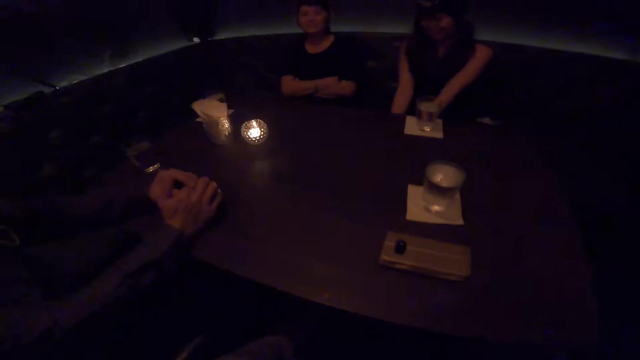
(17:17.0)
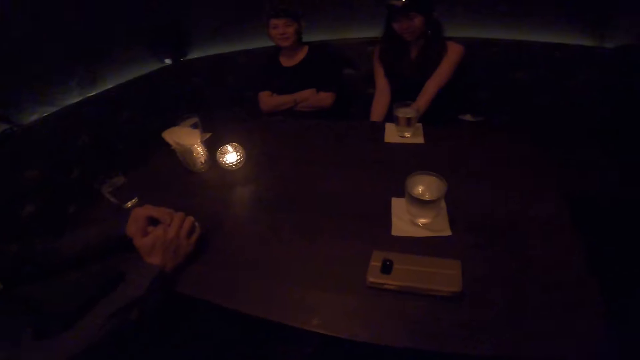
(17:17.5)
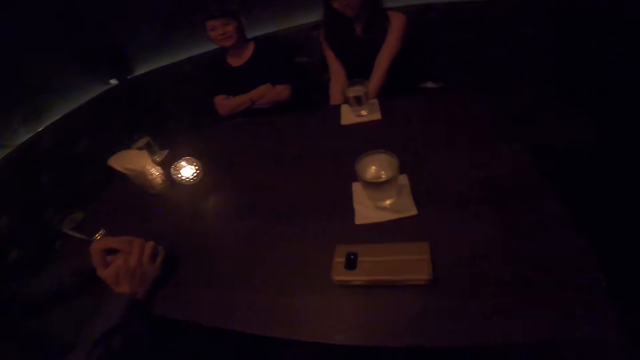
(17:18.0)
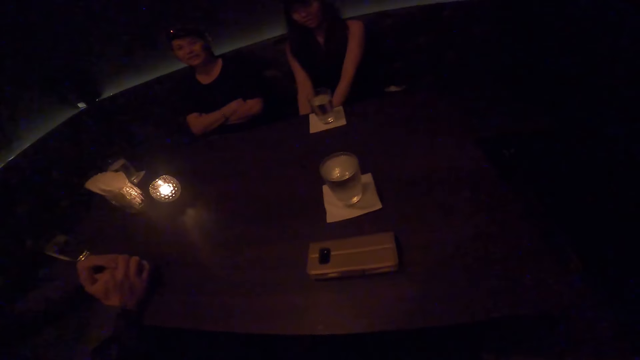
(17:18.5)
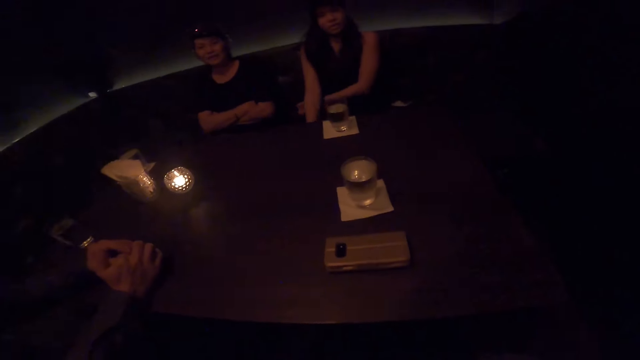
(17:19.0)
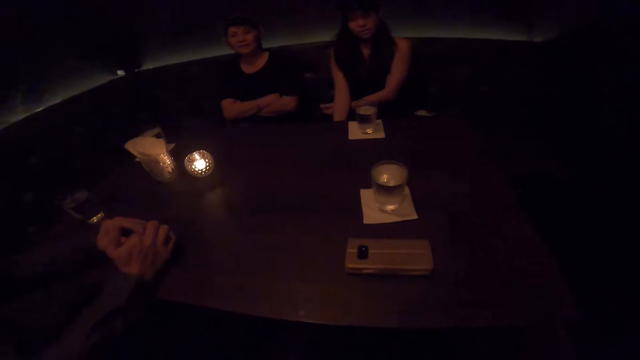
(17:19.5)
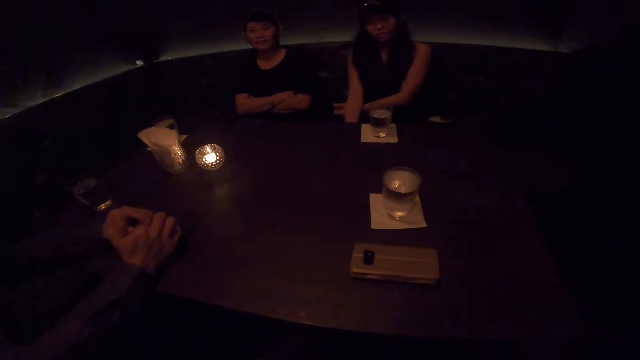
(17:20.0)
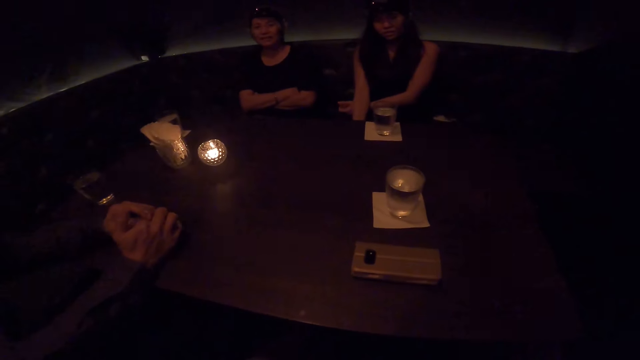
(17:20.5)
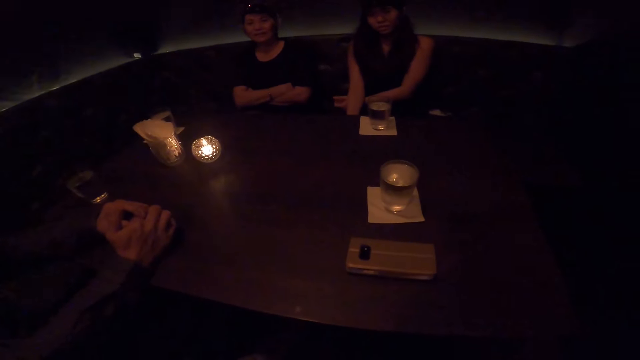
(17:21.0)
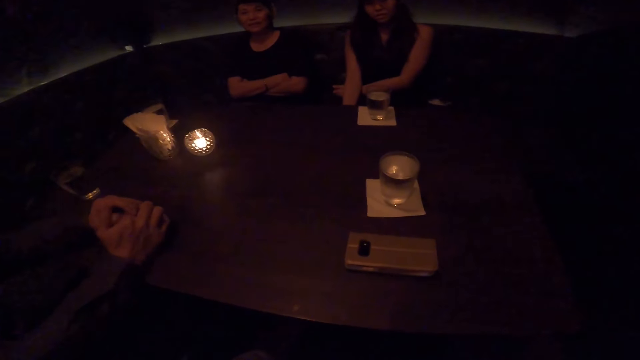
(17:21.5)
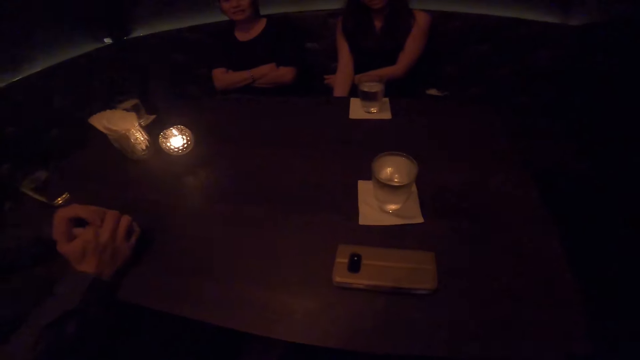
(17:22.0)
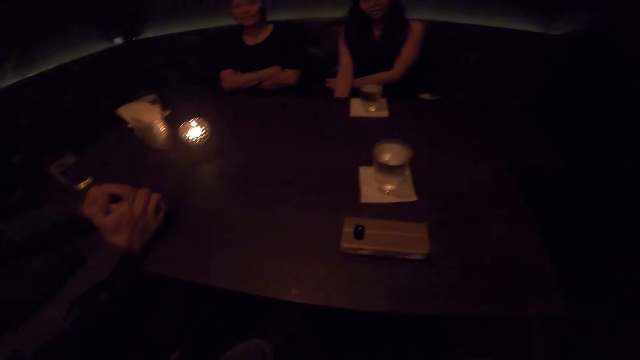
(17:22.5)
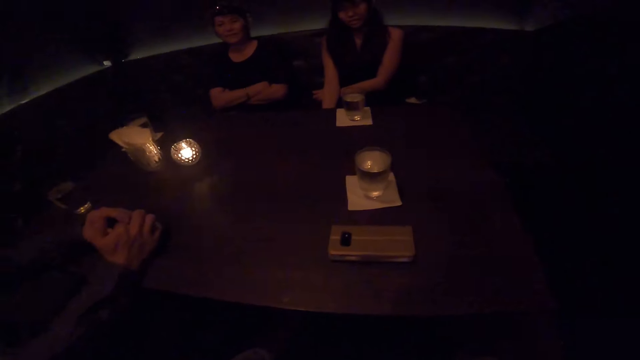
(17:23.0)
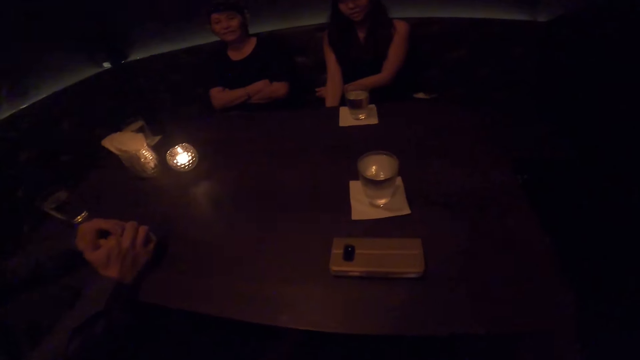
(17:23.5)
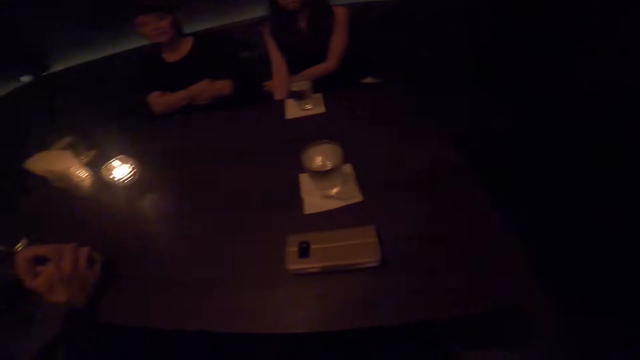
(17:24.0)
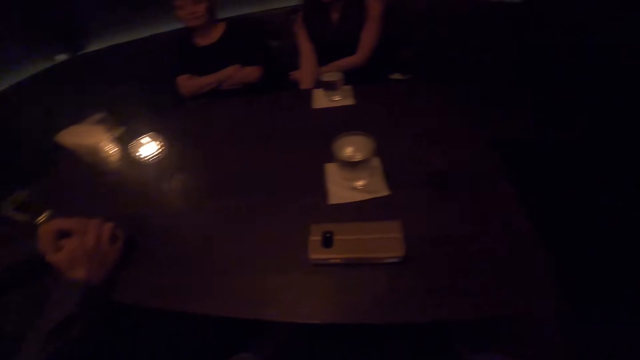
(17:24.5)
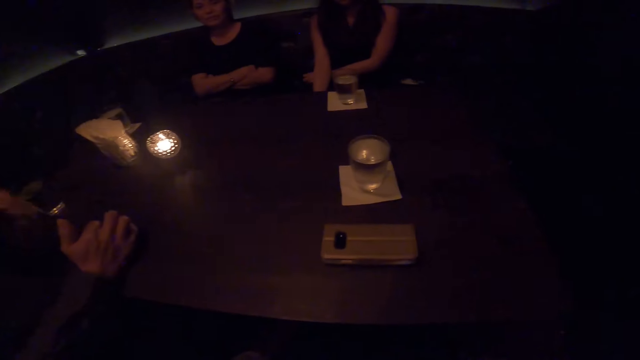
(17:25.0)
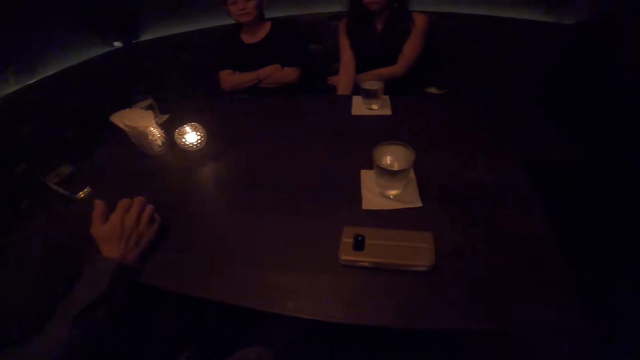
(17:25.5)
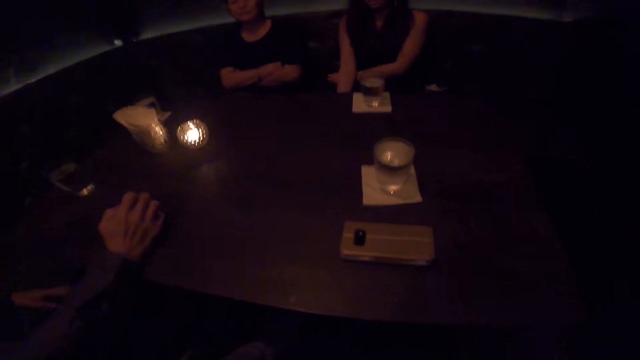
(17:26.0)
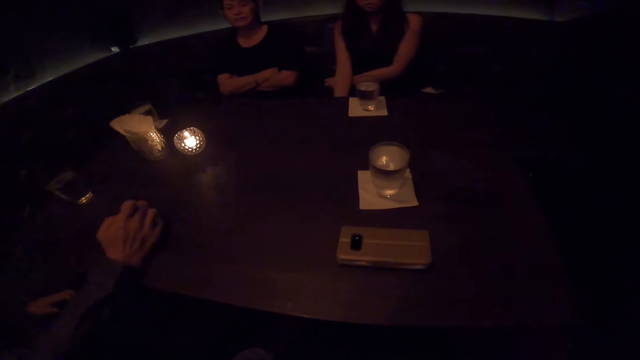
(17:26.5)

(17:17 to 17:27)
The camera wearer looks at a person and another person.

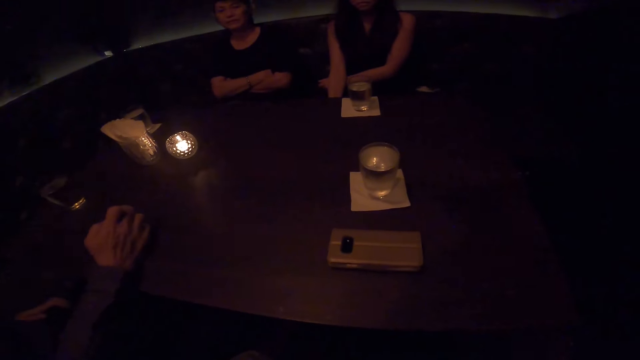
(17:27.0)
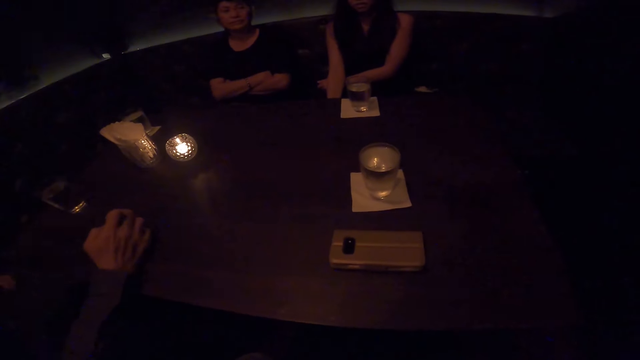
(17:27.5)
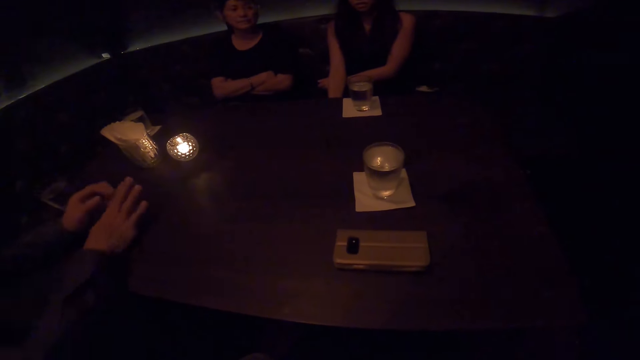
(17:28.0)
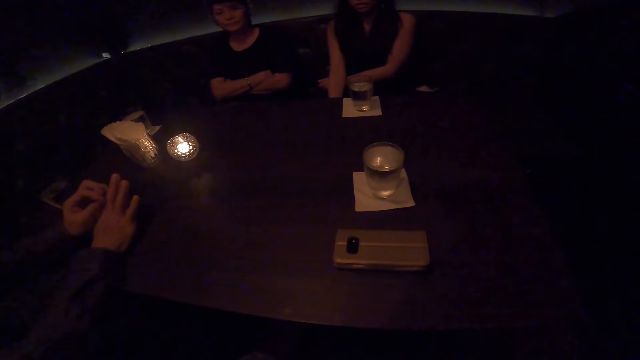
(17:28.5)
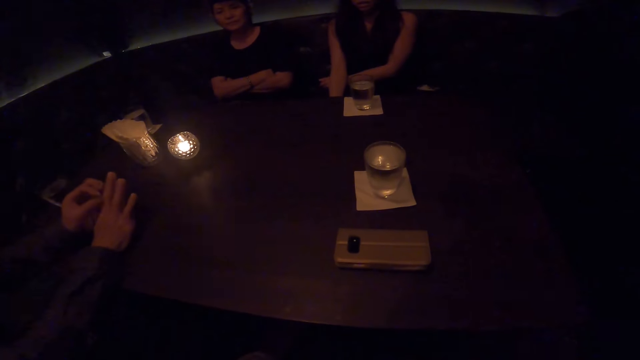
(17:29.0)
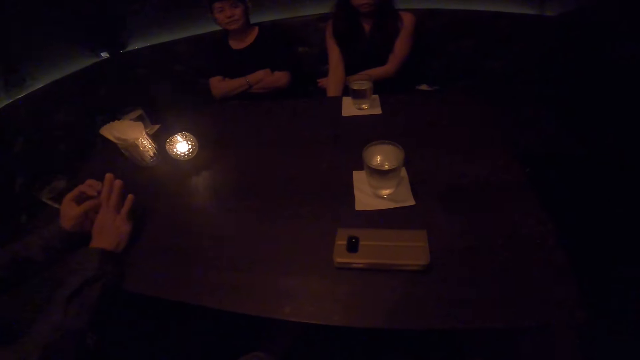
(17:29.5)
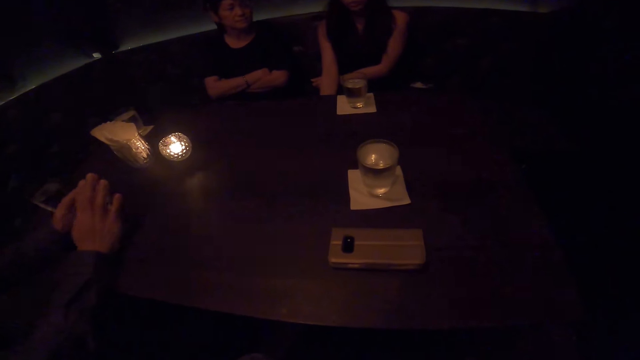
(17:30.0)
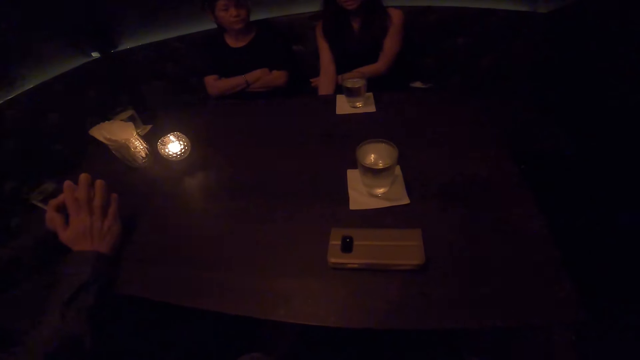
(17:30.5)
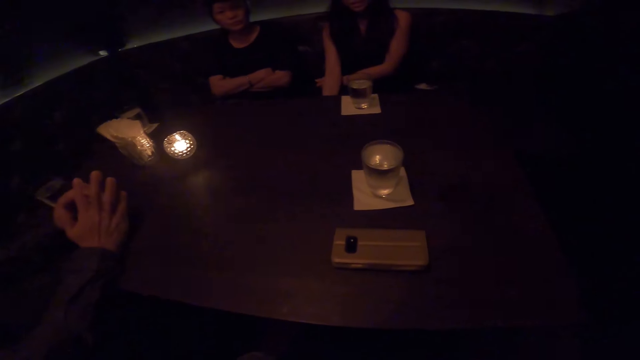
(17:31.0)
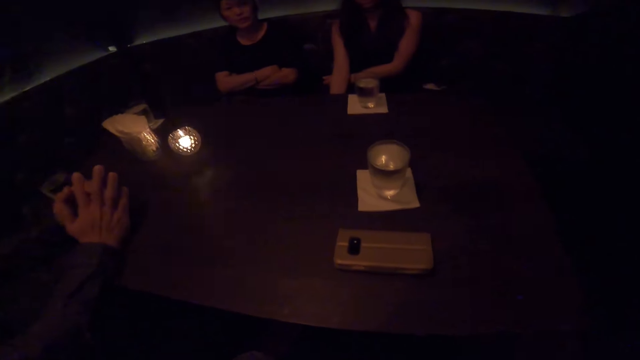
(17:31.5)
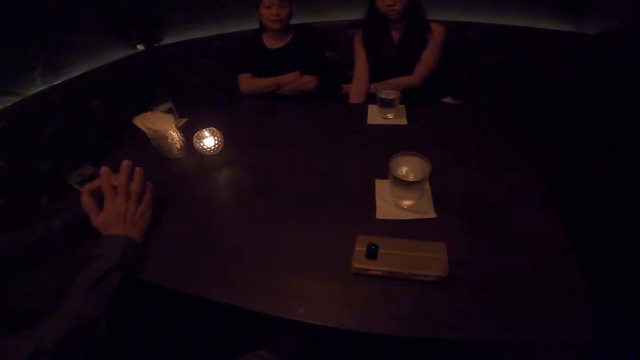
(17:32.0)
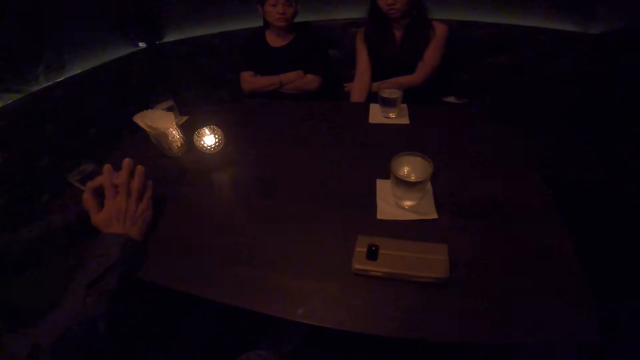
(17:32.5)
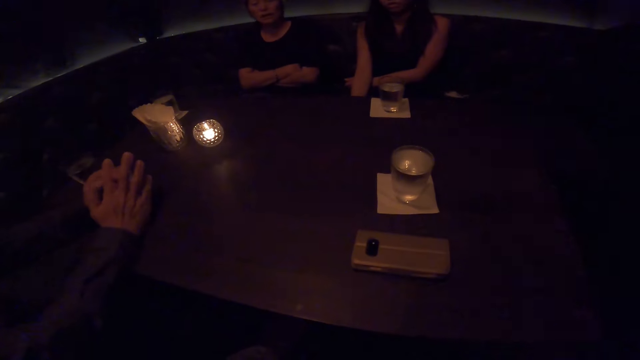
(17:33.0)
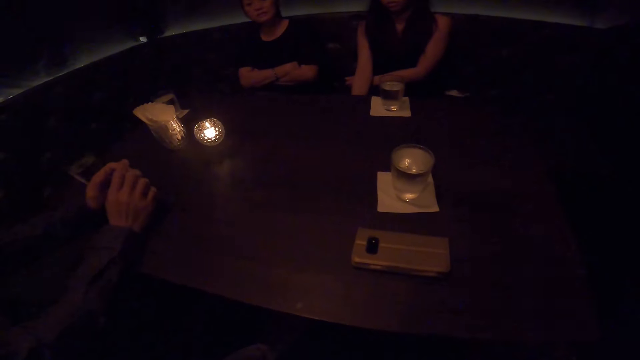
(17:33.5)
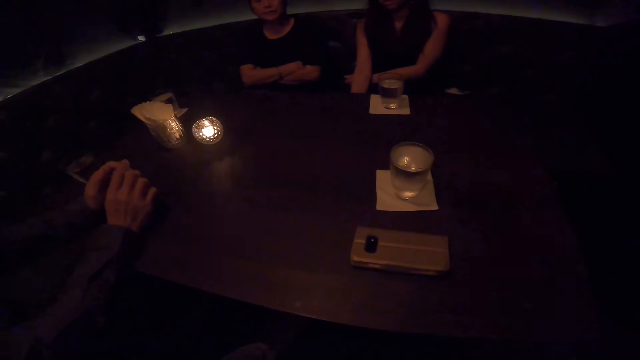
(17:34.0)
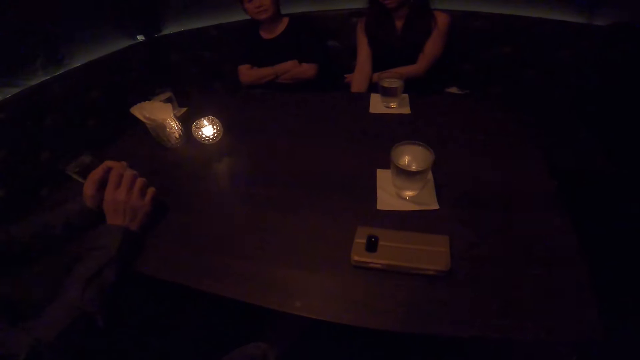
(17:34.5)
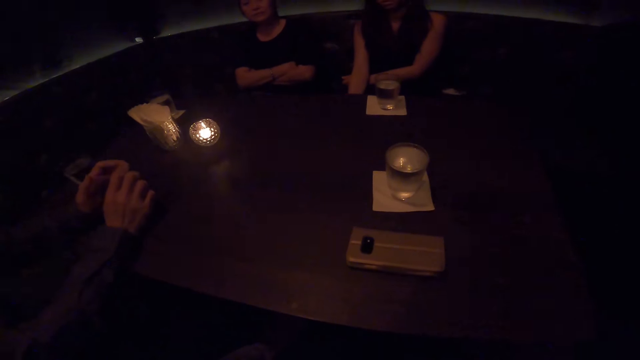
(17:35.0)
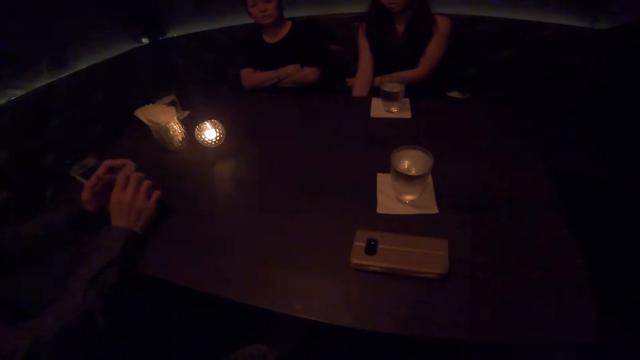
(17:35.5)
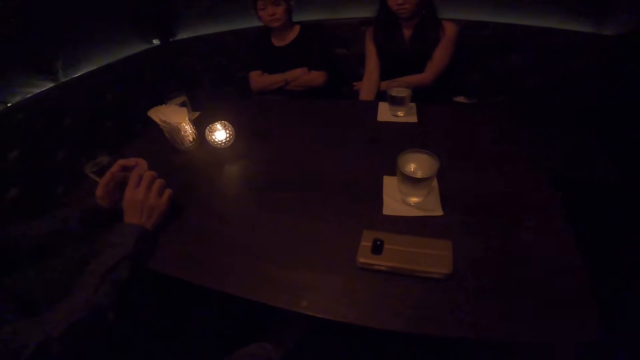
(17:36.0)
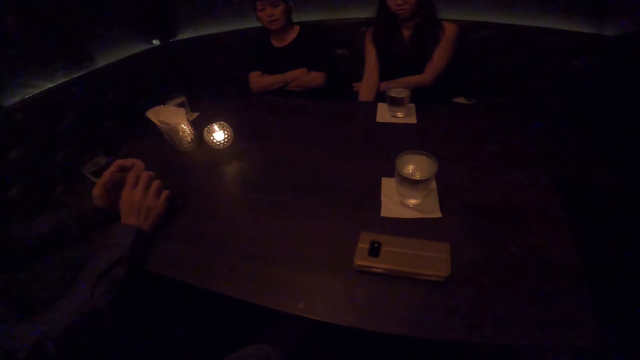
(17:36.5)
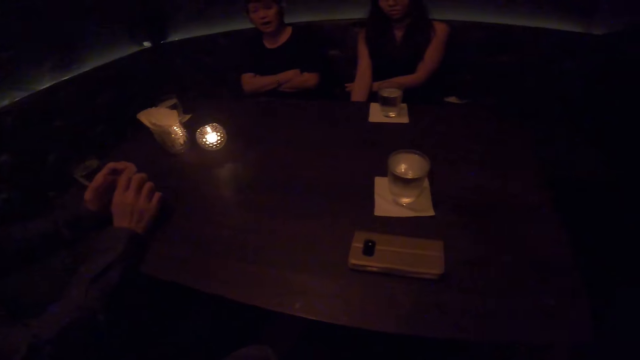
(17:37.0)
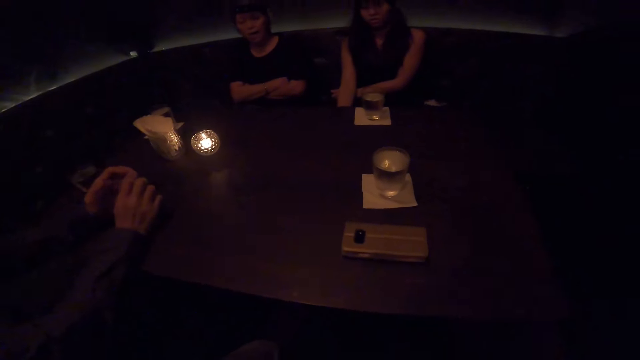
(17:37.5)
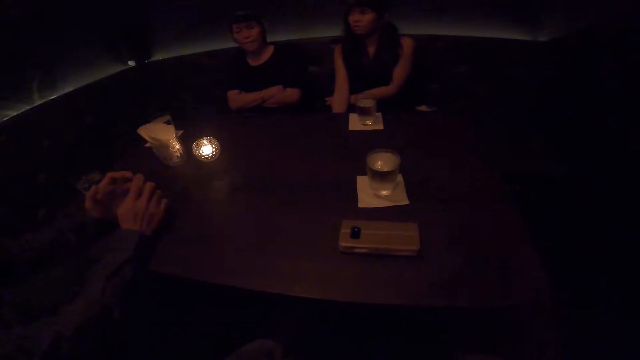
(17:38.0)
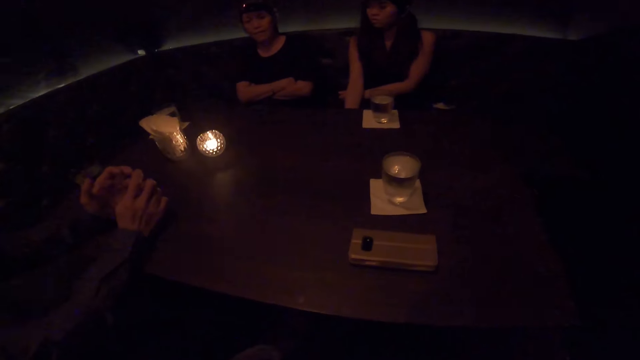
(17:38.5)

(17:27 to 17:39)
A person touches fingers. Another person talks to the camera wearer.
